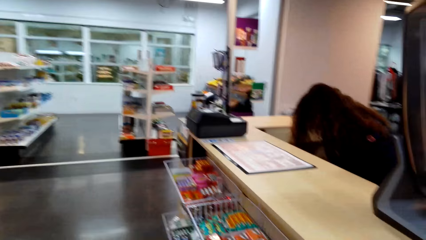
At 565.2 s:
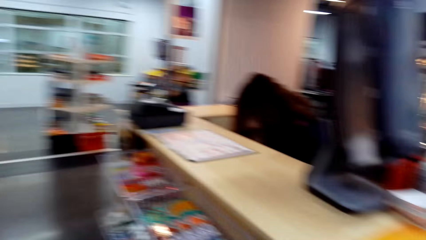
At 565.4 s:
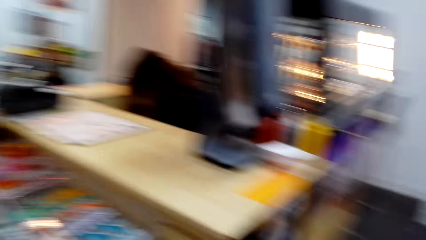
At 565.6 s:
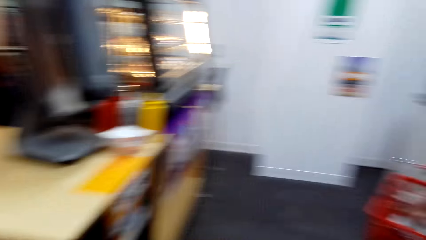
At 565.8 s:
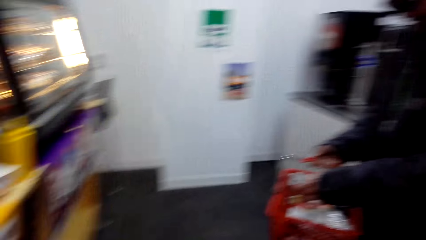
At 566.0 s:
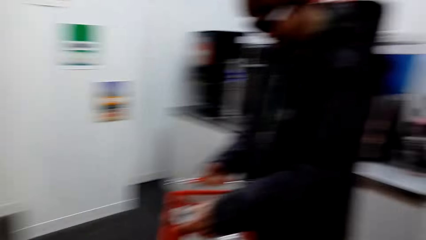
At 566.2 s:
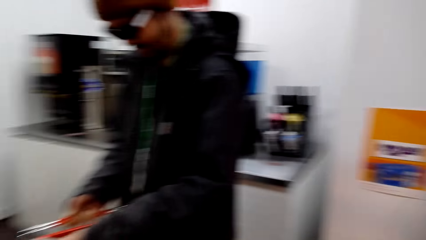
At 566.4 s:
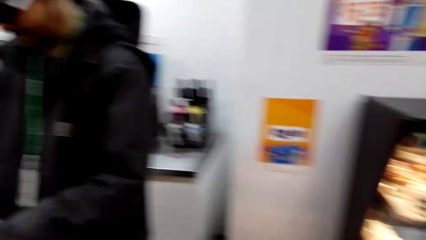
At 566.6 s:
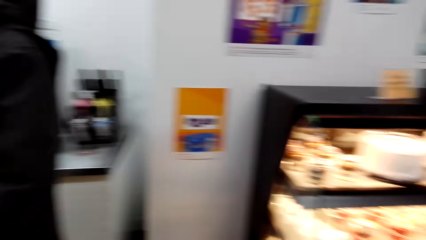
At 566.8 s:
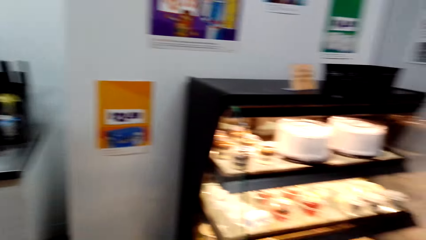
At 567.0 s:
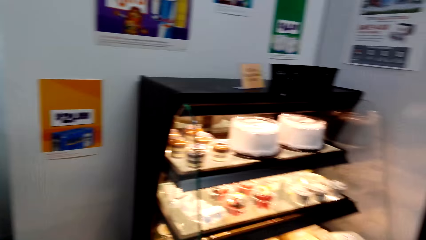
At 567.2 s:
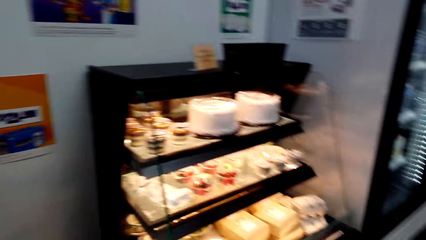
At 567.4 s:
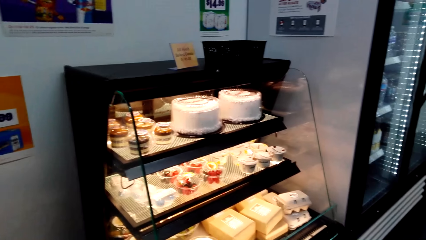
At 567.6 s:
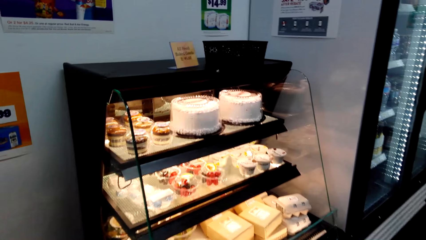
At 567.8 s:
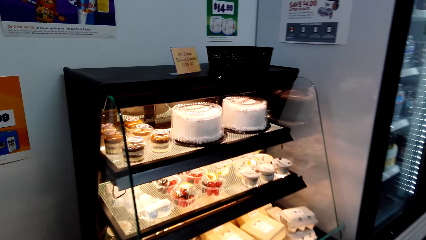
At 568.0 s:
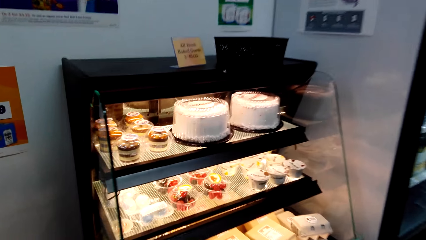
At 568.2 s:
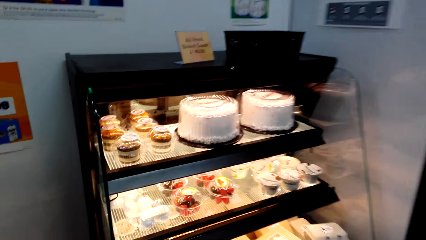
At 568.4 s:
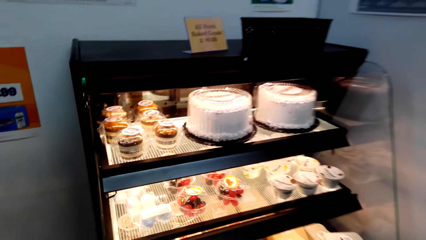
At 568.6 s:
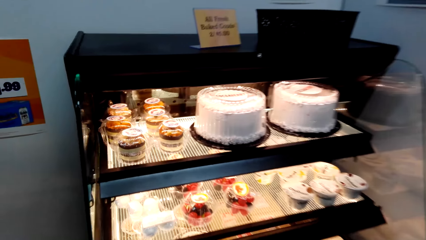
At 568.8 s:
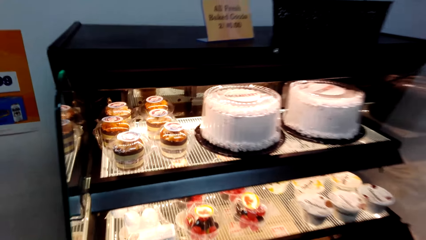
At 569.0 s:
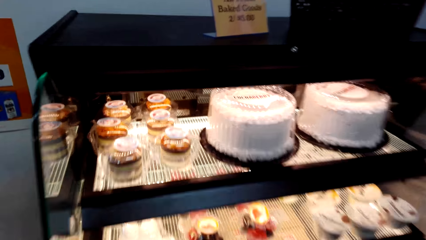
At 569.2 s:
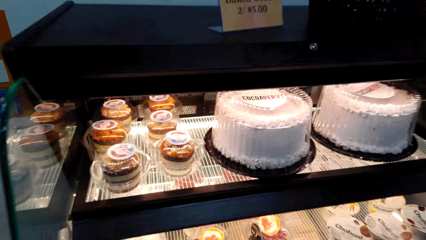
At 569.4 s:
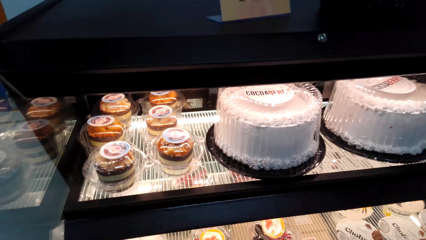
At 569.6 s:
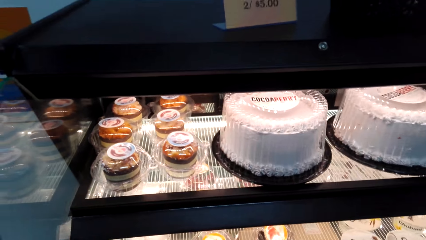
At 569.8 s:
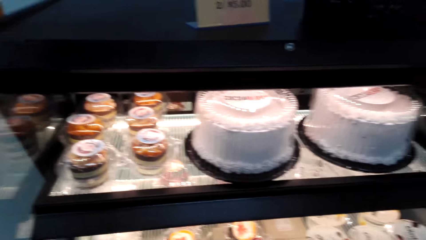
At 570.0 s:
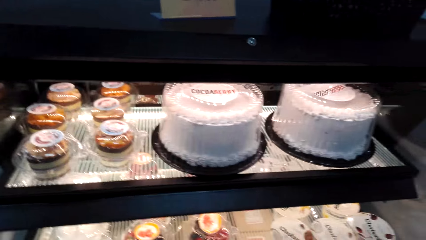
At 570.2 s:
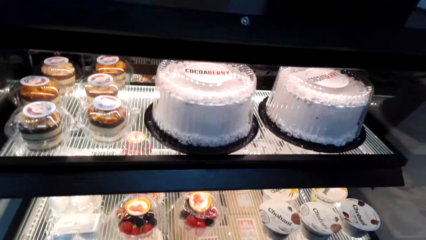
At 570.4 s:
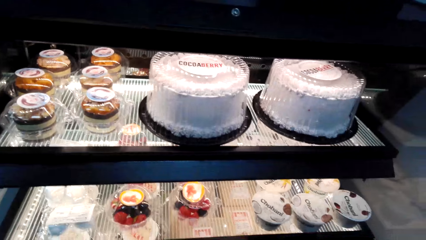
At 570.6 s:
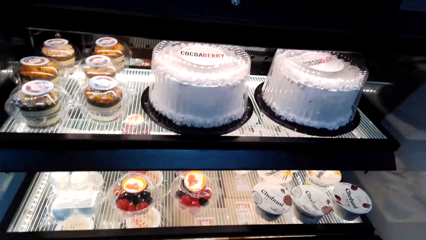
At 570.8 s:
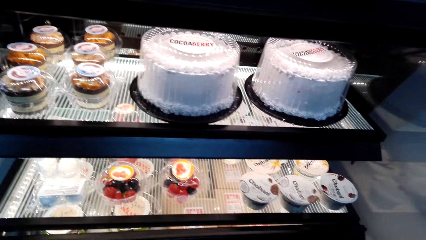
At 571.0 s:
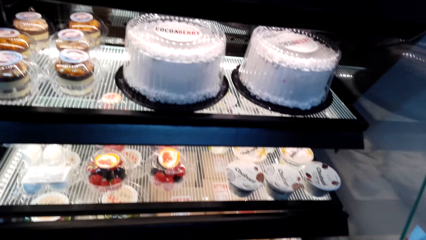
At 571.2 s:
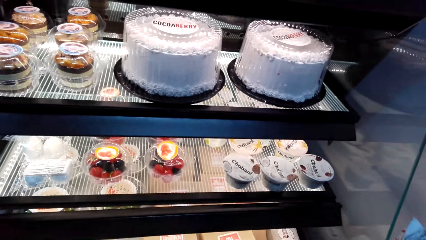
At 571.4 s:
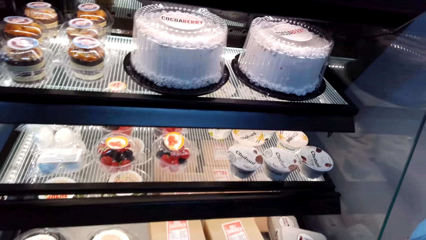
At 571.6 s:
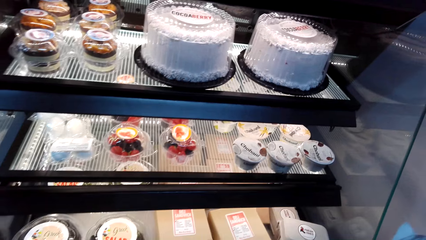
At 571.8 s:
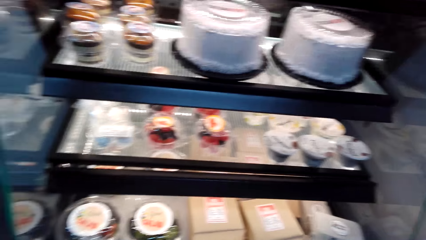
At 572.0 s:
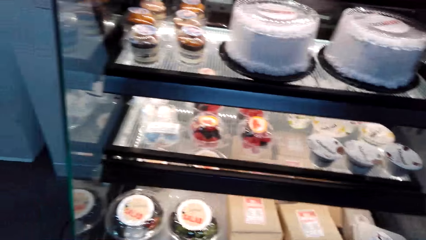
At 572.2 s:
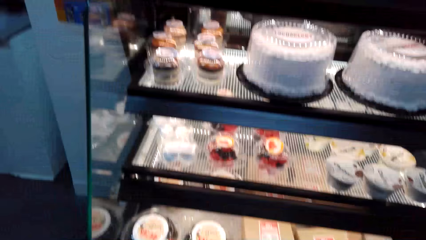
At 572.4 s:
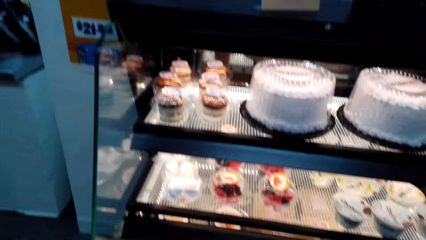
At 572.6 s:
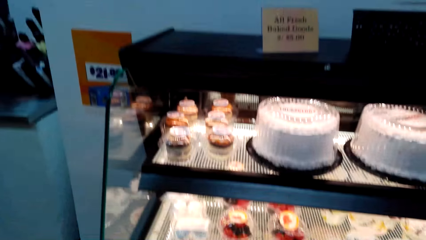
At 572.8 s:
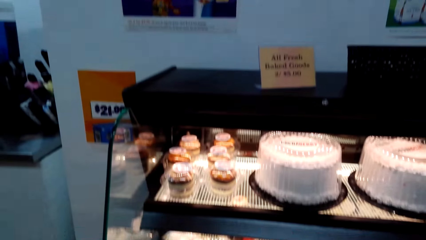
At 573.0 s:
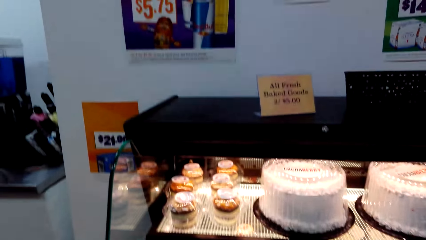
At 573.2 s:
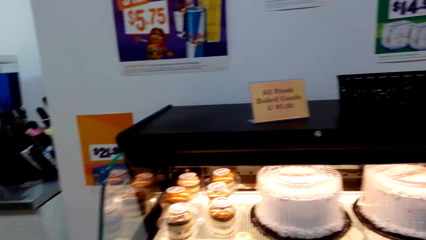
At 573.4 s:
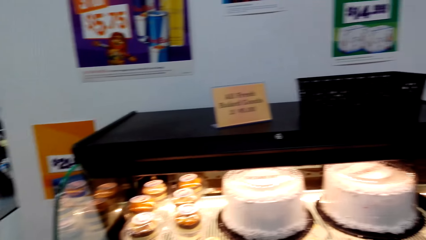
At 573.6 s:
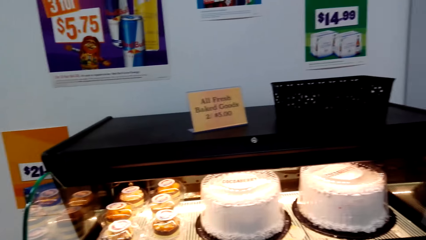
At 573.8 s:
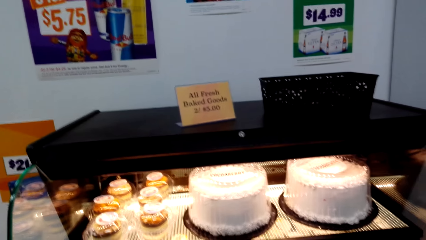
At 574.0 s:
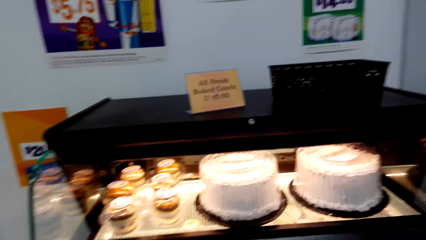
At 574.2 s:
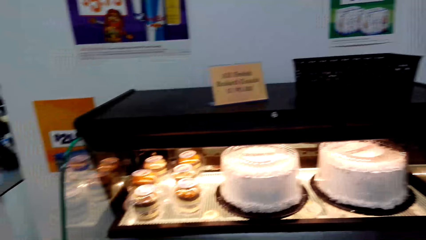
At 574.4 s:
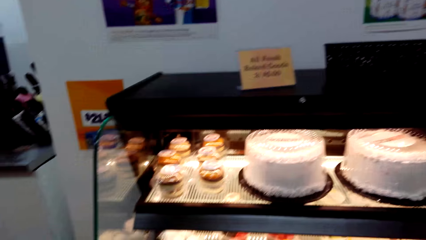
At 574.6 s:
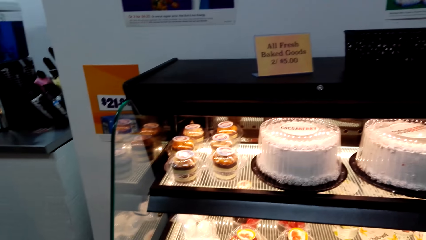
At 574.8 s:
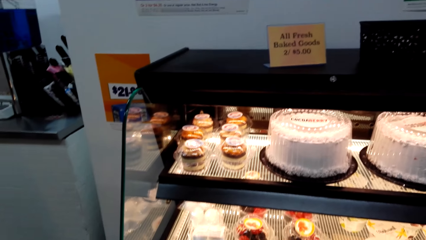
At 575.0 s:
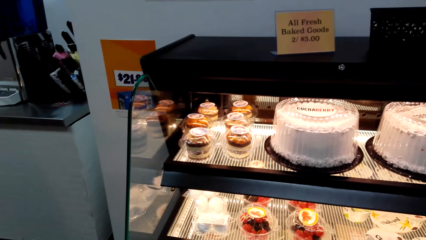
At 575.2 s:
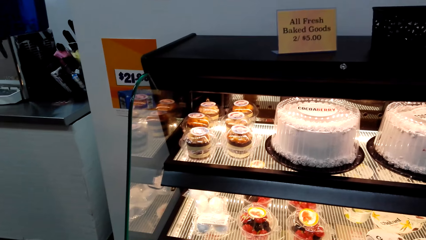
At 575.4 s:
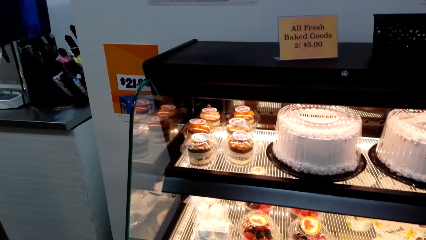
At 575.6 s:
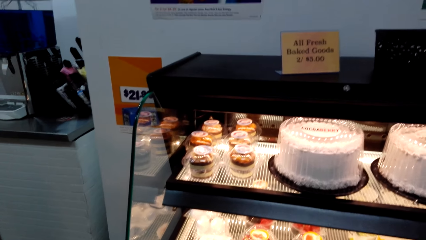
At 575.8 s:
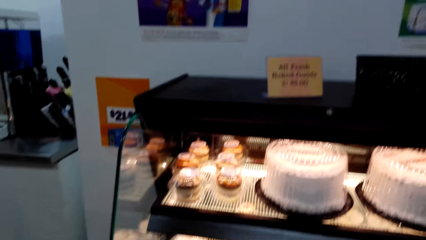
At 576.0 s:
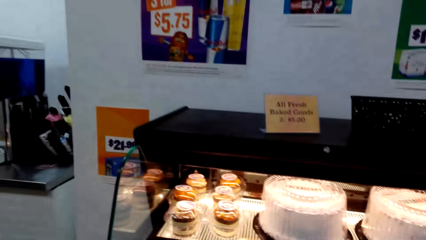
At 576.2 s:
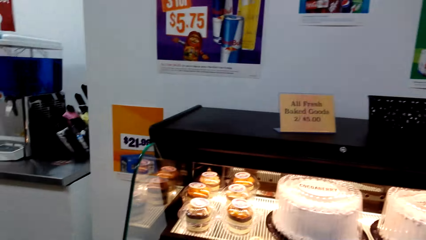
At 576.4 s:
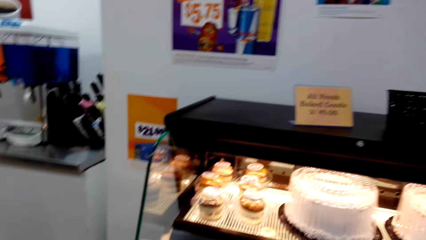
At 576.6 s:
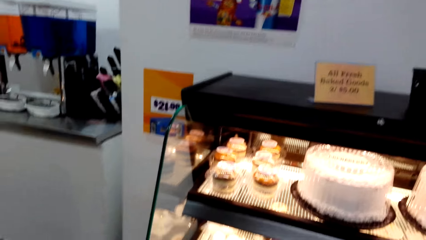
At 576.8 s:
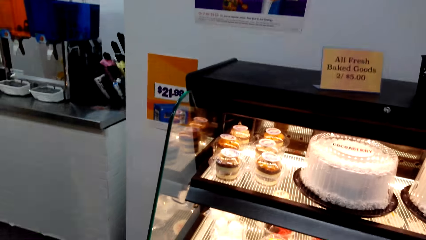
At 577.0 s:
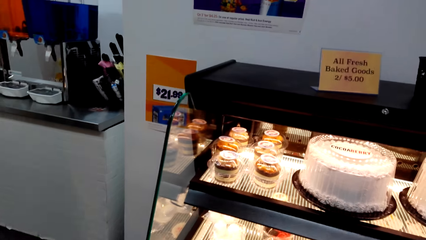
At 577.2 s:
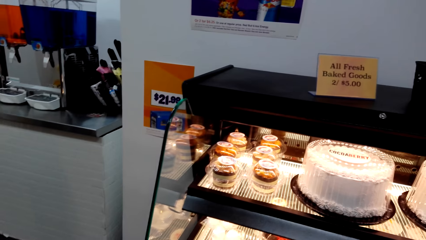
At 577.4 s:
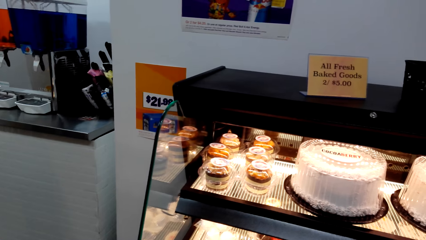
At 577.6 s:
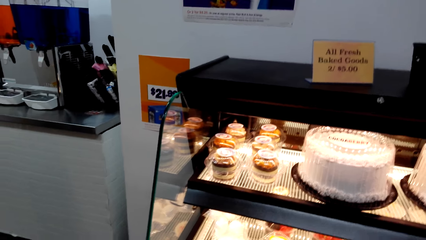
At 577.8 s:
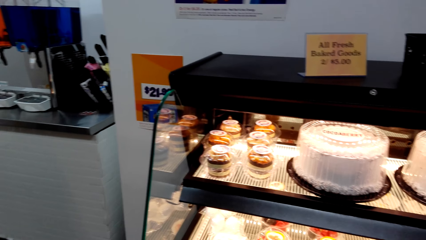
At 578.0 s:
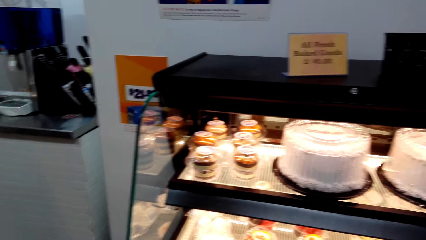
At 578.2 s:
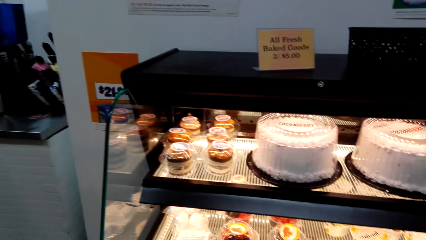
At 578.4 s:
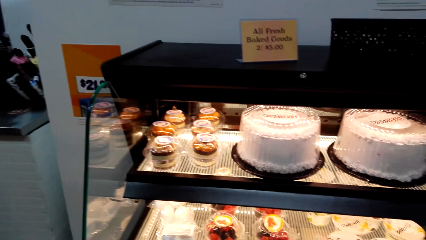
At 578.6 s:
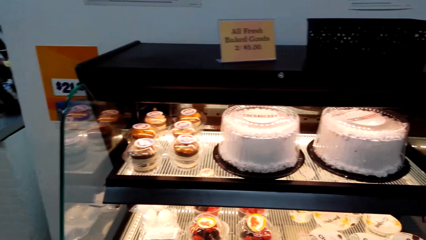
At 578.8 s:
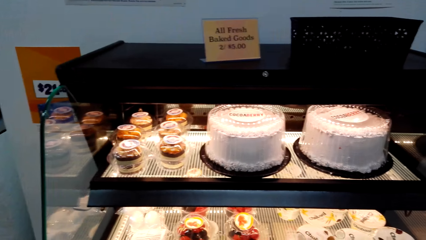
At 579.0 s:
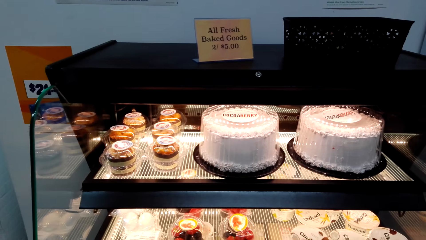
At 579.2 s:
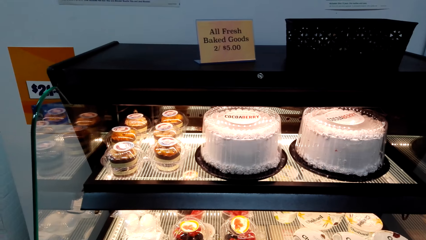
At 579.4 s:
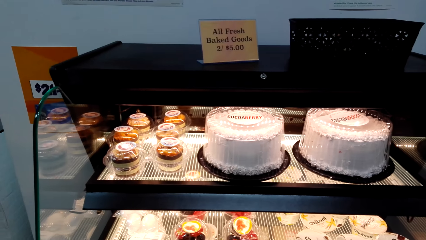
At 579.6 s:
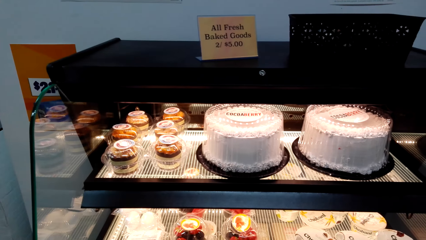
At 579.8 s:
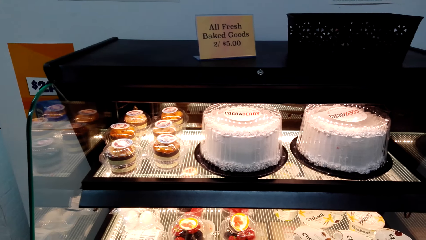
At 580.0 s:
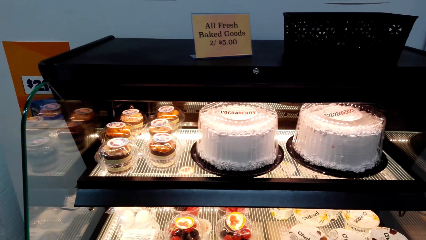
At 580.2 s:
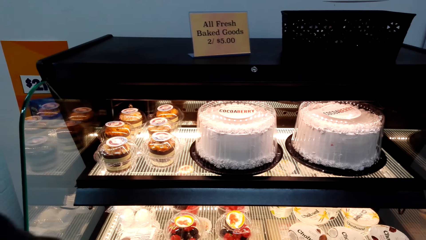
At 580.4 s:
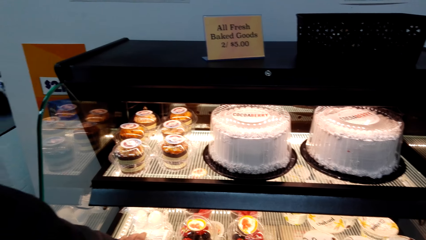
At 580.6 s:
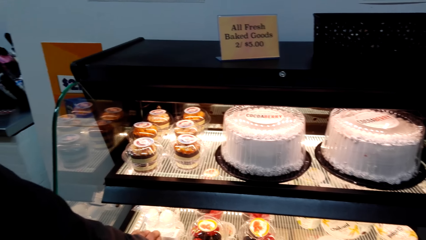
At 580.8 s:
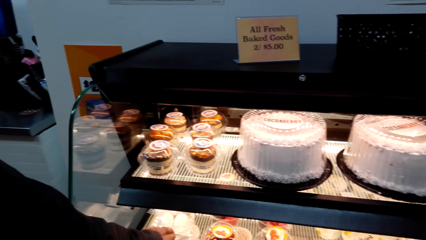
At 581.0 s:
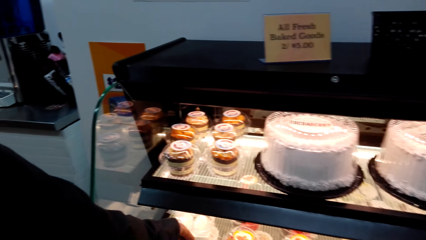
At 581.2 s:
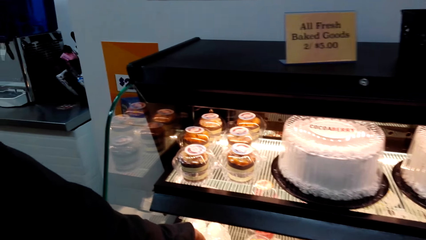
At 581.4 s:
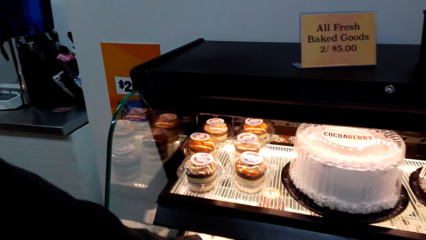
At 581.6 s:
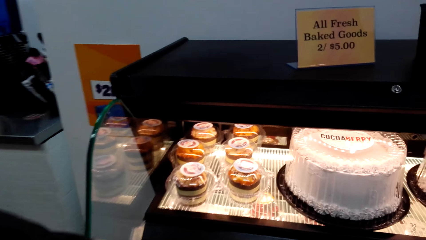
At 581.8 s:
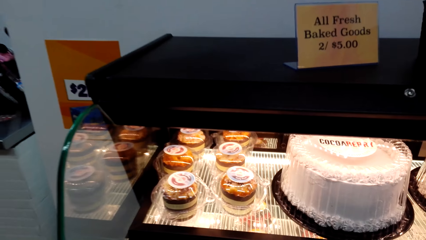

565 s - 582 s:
A woman looks around. A man walks around. The camera wearer looks around the cake display.
